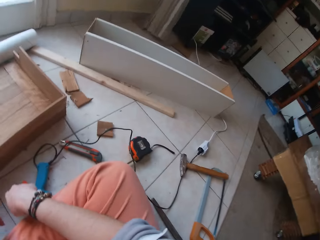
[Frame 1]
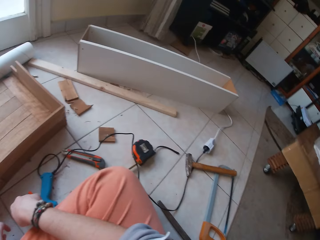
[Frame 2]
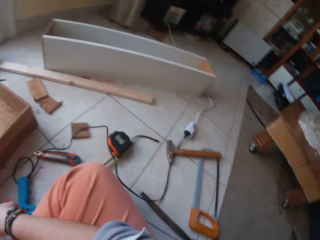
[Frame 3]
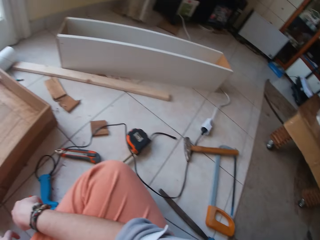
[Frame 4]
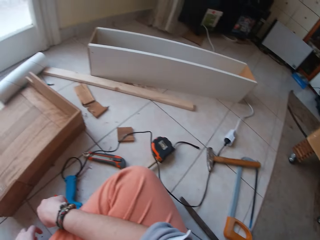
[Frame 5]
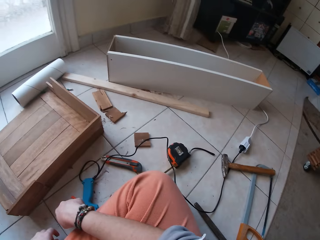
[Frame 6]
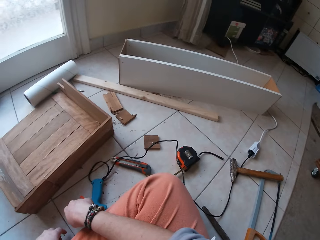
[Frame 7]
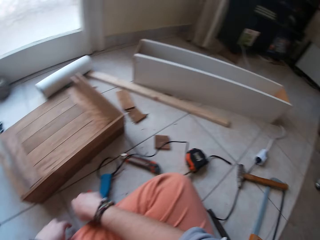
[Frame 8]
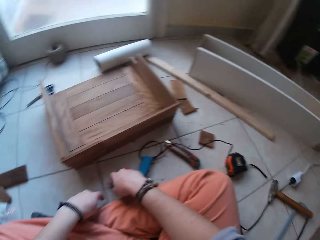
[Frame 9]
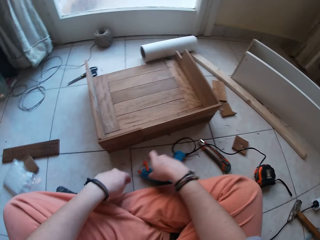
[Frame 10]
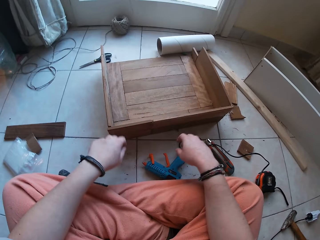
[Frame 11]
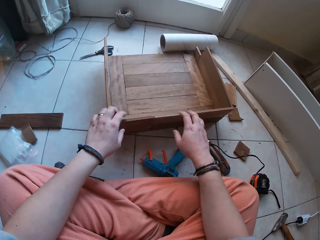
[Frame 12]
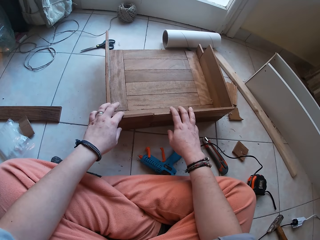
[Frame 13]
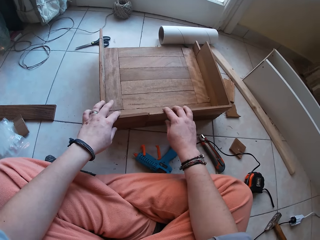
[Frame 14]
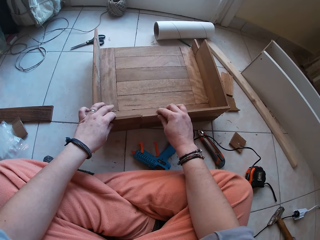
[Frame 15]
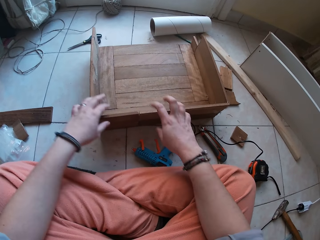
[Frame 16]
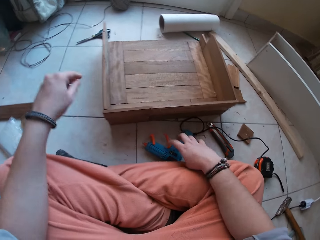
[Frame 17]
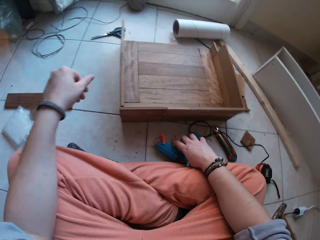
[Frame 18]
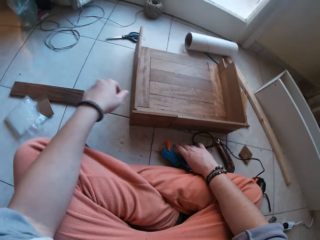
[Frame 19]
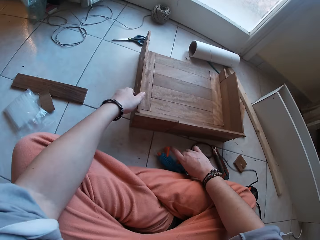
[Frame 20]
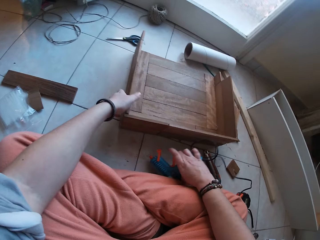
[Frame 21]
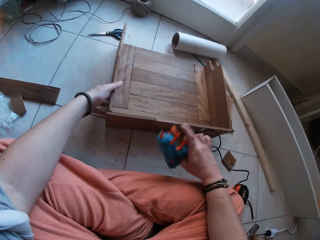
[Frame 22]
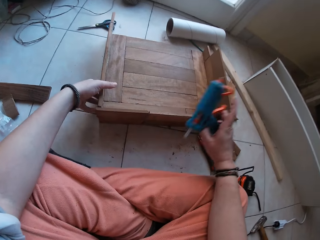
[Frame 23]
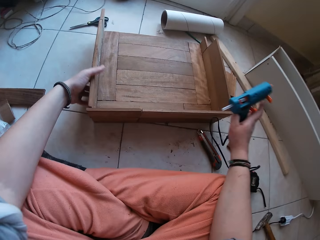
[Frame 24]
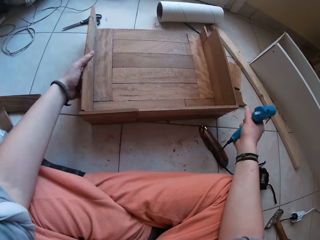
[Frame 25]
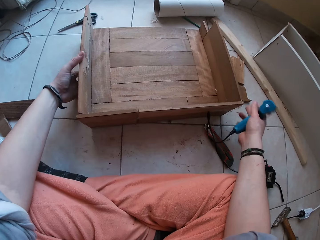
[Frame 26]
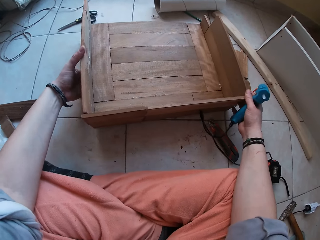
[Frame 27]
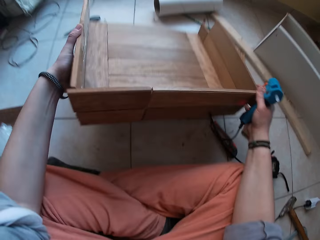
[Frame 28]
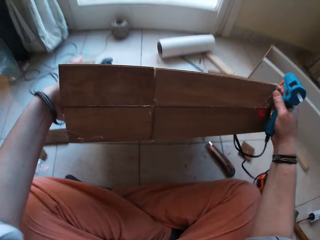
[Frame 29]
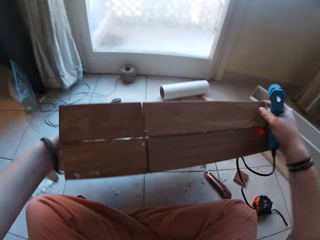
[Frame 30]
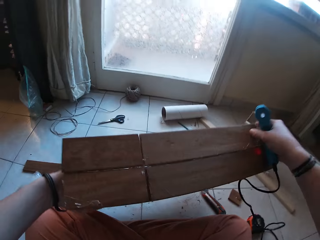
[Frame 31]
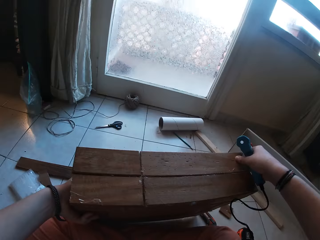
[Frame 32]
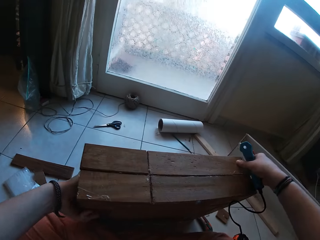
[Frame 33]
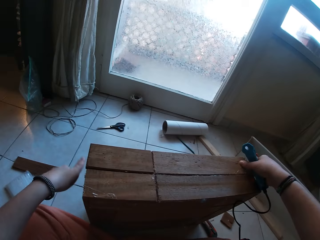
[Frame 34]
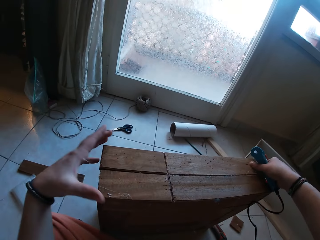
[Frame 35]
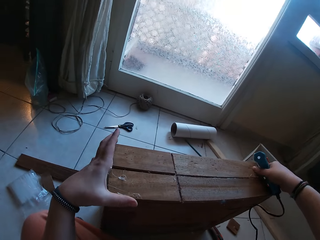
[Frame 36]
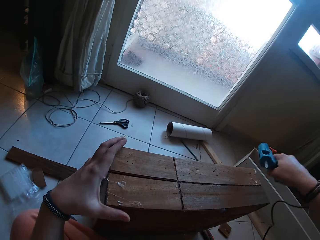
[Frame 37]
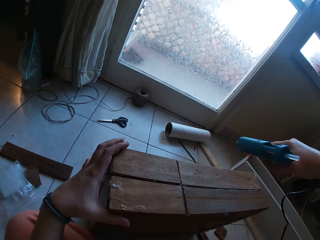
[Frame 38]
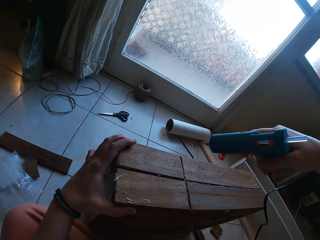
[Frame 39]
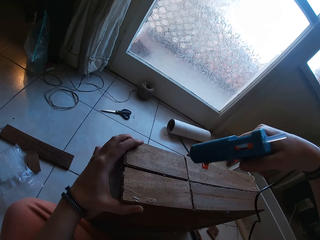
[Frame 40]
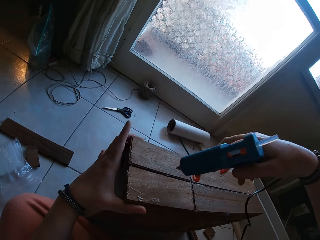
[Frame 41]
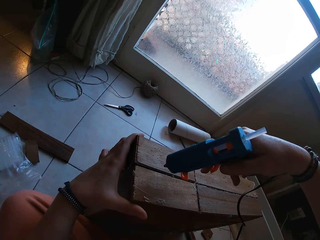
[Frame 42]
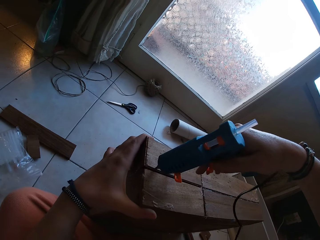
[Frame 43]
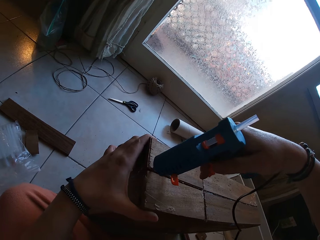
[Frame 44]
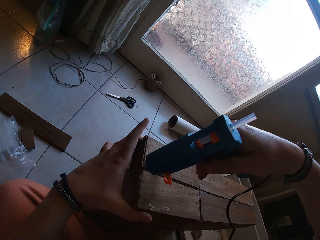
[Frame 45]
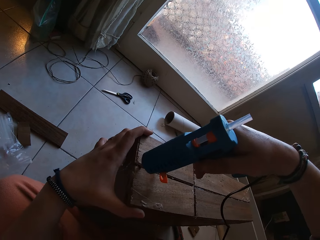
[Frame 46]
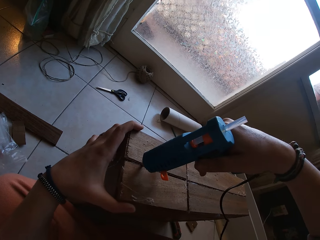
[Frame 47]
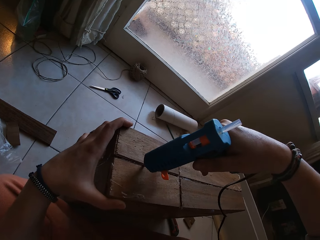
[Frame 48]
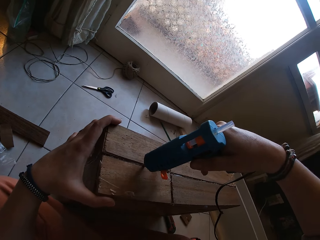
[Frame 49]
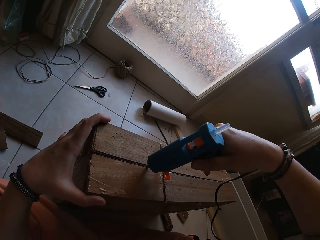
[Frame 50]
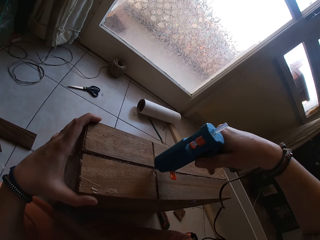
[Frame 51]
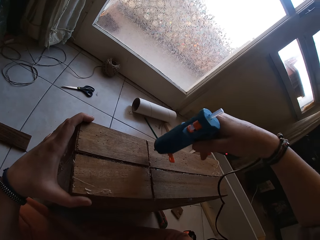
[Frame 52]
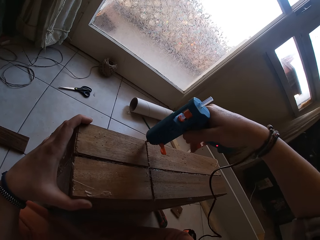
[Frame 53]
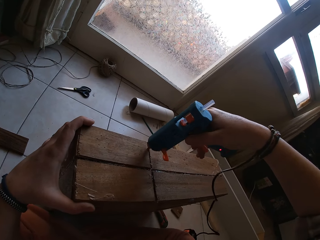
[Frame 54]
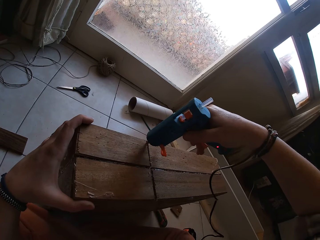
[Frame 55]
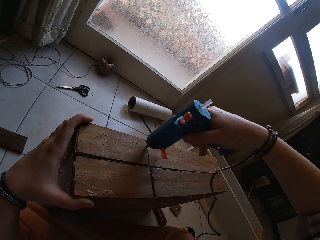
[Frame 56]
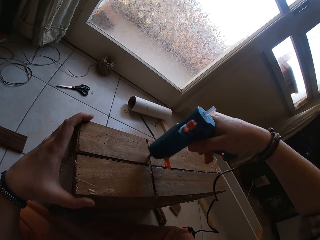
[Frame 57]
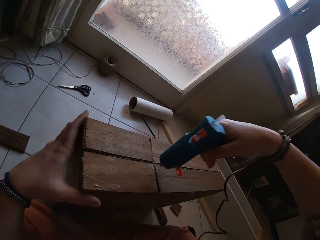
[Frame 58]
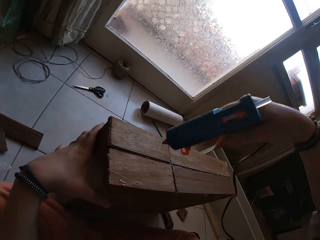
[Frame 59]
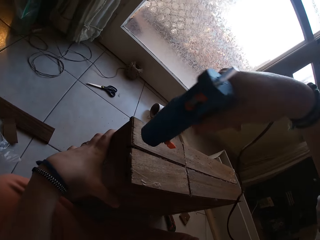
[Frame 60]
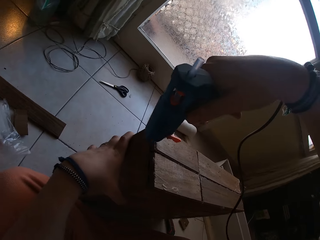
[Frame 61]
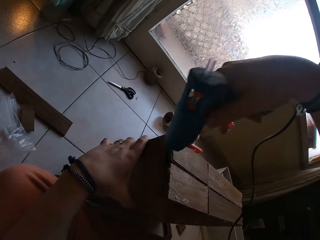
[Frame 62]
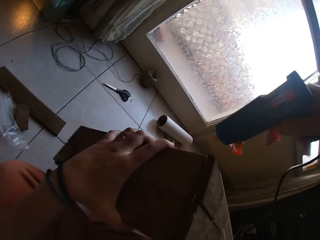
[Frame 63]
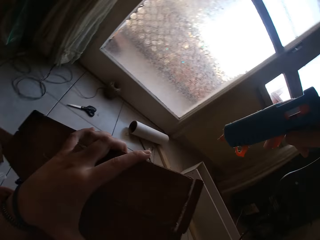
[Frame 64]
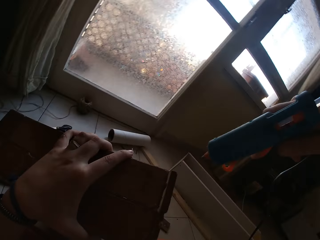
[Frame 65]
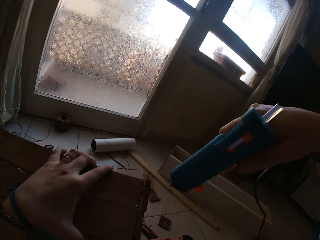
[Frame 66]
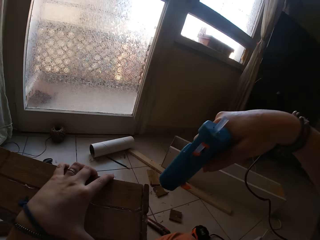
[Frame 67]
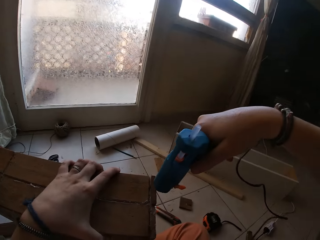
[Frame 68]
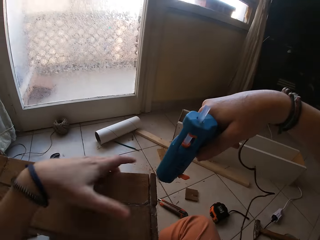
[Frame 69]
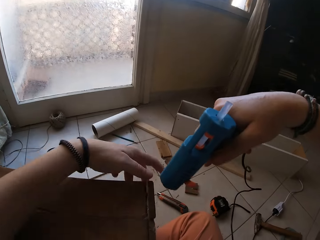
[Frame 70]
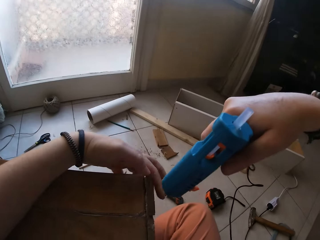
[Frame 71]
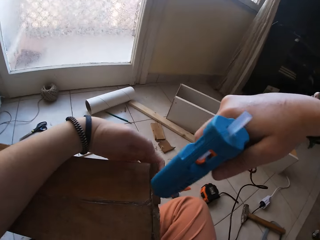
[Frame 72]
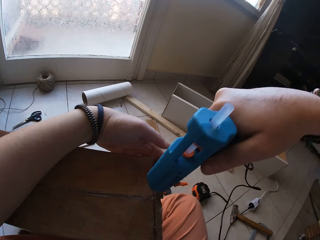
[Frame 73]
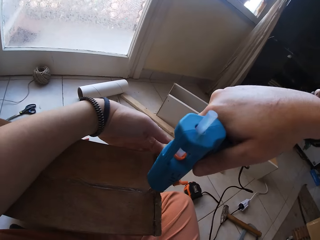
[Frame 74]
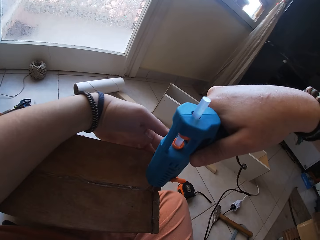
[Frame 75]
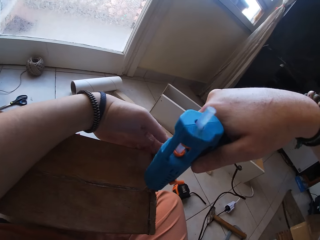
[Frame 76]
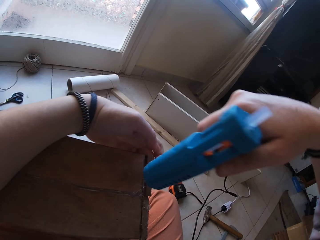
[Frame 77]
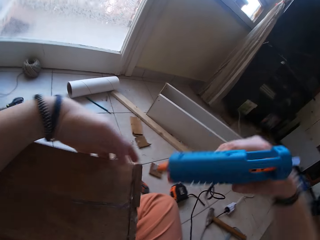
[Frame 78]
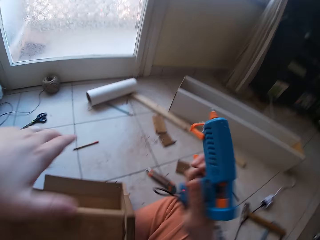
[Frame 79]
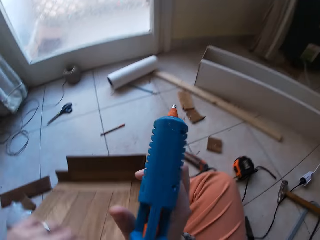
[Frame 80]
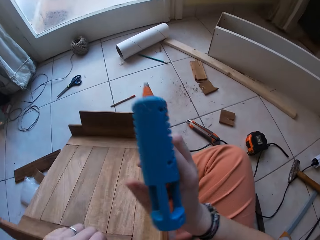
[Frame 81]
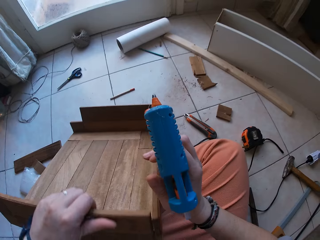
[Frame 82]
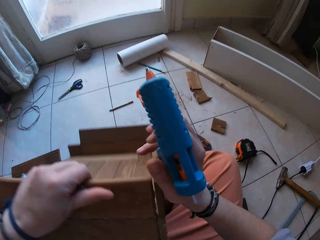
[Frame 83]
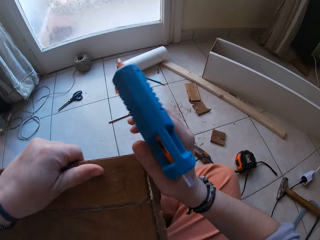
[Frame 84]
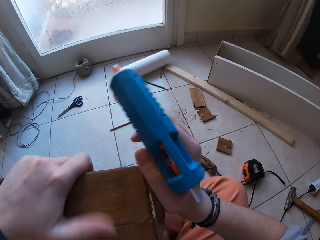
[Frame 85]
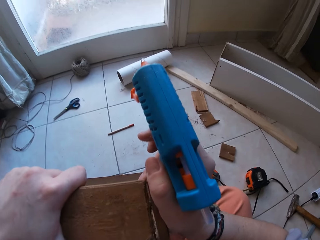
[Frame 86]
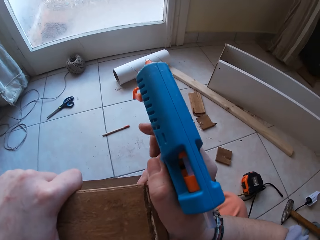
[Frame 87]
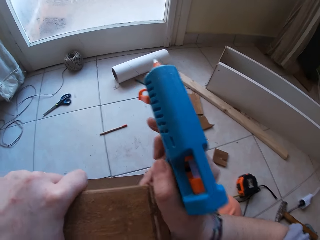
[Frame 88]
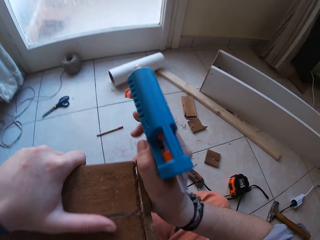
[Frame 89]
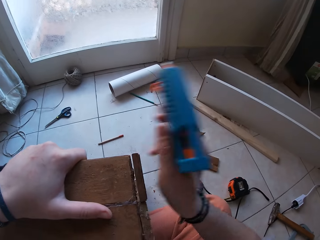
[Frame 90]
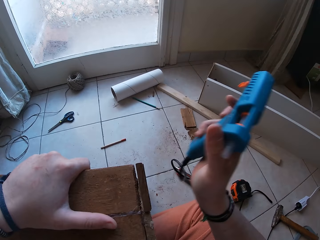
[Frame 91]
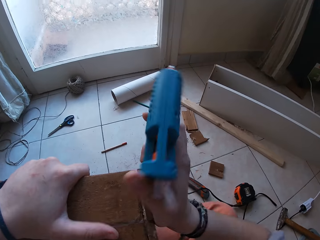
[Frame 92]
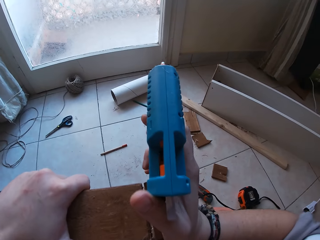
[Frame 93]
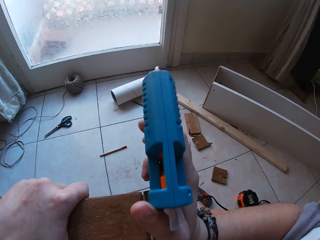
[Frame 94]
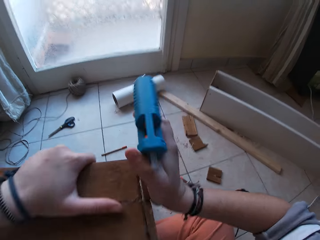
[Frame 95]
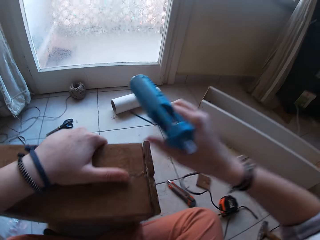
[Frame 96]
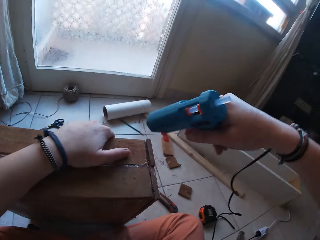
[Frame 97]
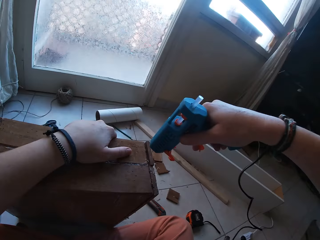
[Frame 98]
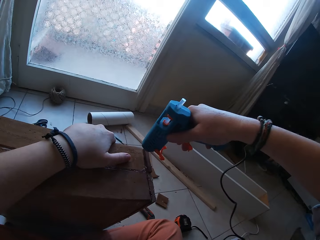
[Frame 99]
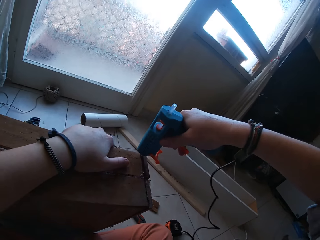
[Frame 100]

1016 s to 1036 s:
The camera wearer holds the furniture. They pick up the glue gun from the floor with their right hand. They lift the box on the floor with both hands. They hold the box on the floor with their left hand. They put glue on the box on the floor with the glue gun in their right hand. They put glue on the box on the floor with the glue gun in their right hand again.

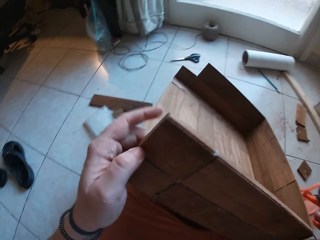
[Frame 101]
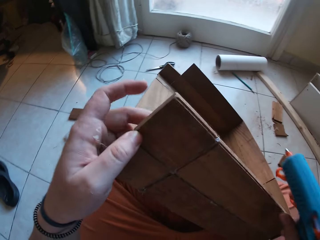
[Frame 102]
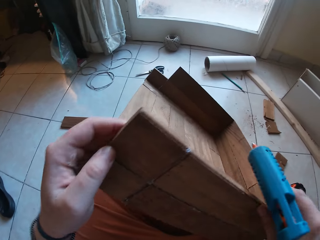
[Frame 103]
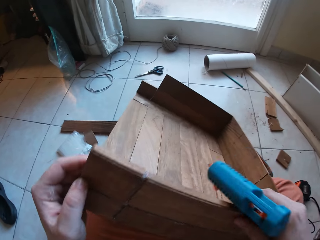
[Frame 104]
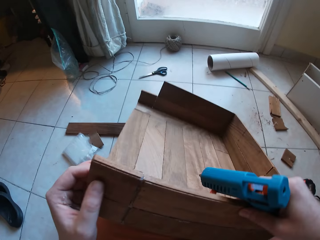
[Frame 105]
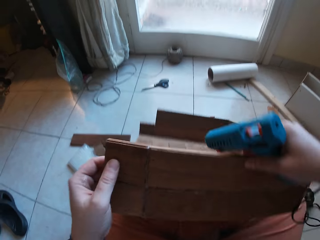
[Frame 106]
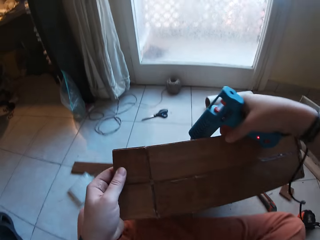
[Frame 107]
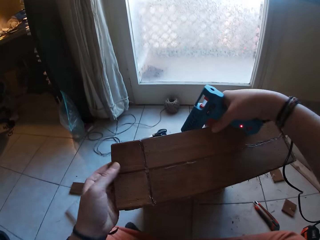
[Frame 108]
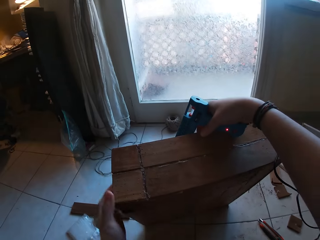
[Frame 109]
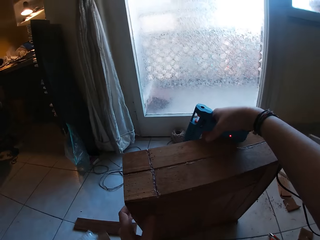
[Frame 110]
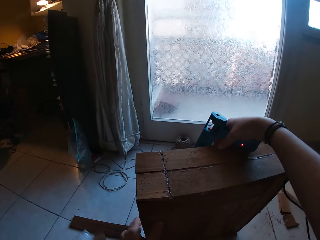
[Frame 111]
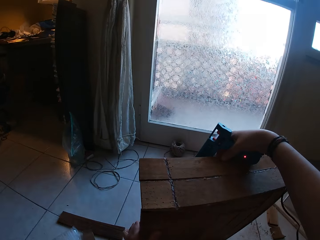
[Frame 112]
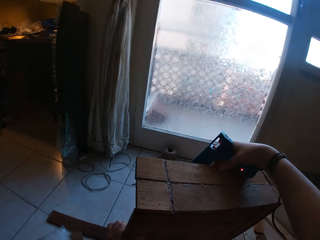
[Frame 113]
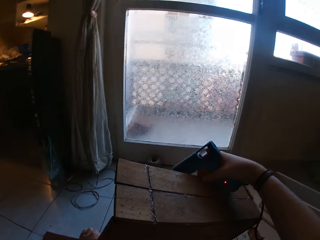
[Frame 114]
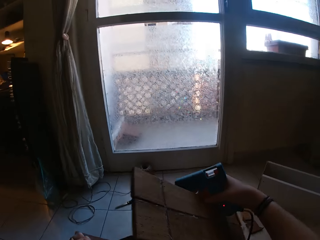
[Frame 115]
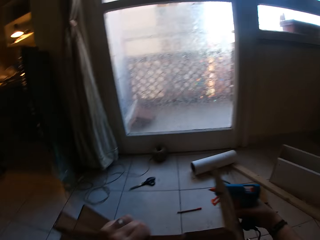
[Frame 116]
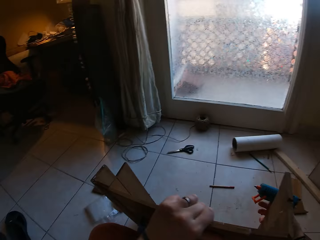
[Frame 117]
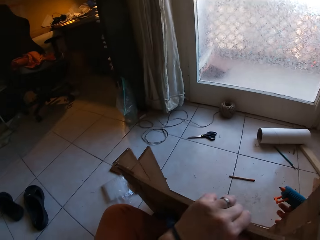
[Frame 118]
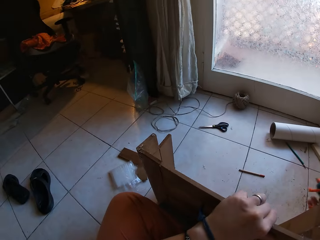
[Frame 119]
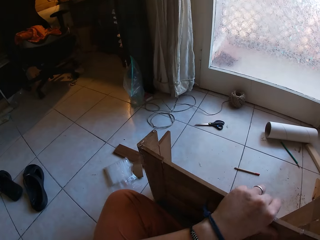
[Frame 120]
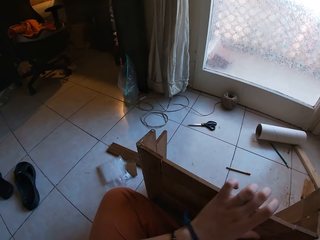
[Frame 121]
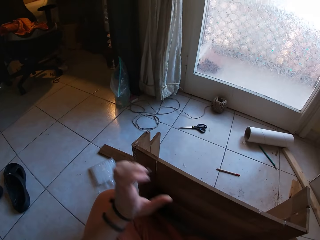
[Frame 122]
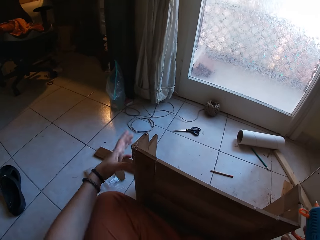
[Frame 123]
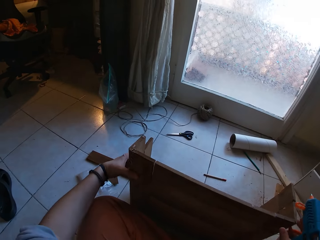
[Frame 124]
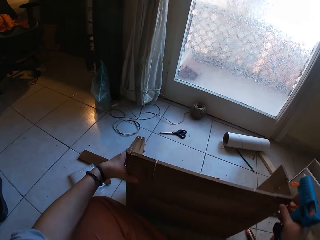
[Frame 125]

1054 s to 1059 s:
The camera wearer turns the box on the floor with both hands.
